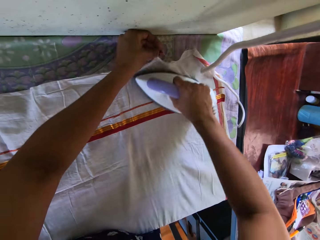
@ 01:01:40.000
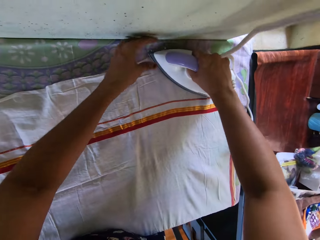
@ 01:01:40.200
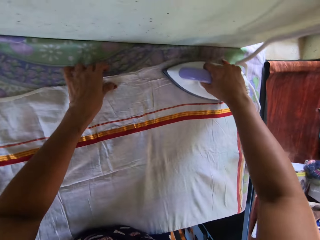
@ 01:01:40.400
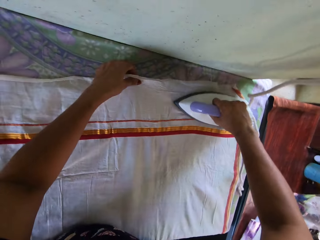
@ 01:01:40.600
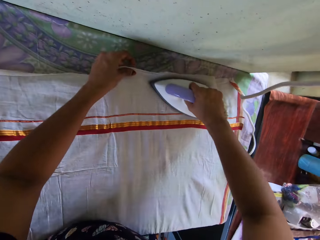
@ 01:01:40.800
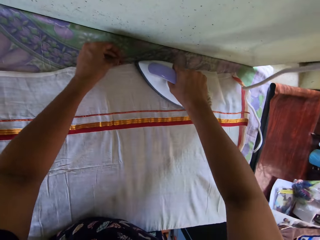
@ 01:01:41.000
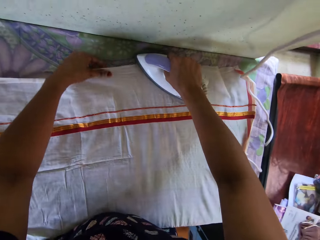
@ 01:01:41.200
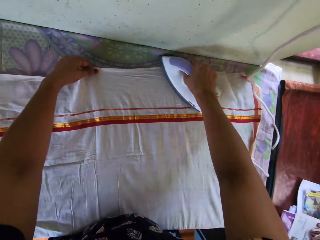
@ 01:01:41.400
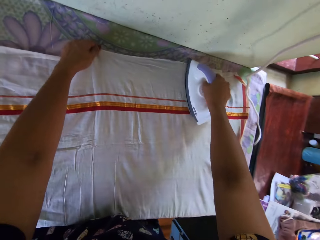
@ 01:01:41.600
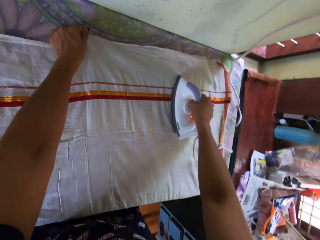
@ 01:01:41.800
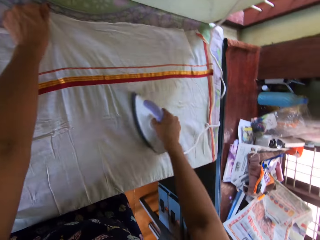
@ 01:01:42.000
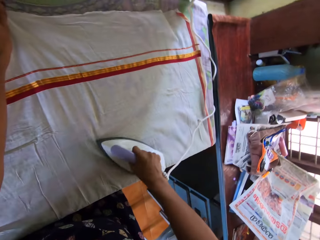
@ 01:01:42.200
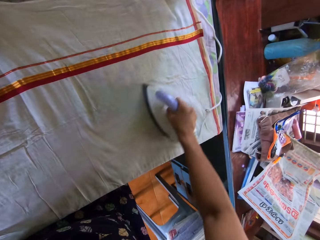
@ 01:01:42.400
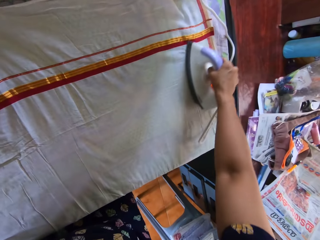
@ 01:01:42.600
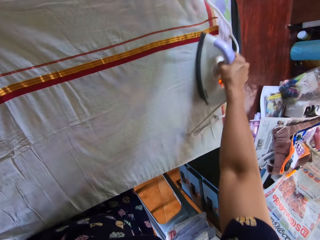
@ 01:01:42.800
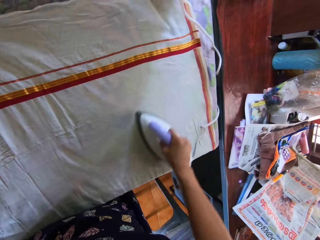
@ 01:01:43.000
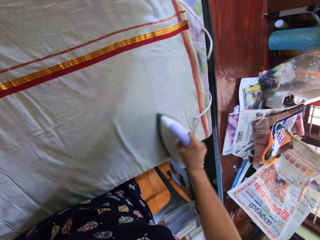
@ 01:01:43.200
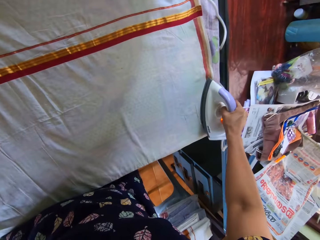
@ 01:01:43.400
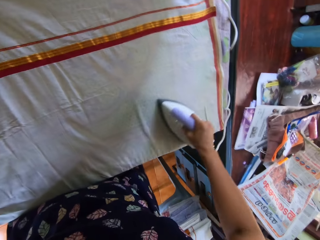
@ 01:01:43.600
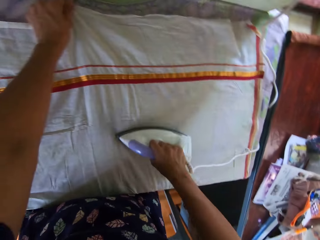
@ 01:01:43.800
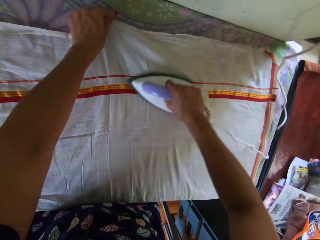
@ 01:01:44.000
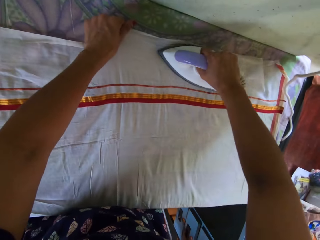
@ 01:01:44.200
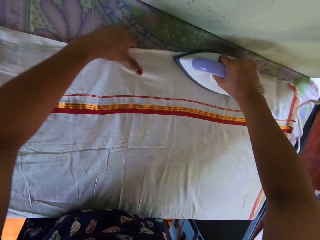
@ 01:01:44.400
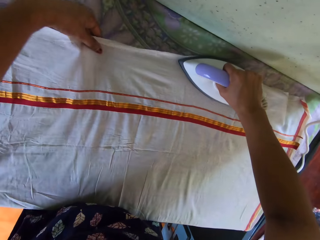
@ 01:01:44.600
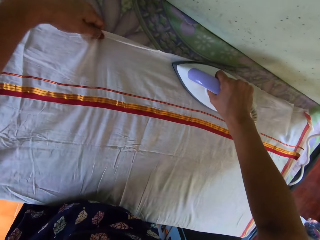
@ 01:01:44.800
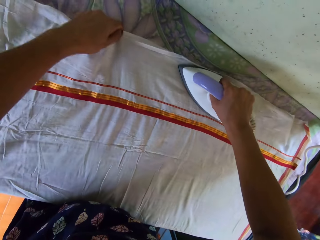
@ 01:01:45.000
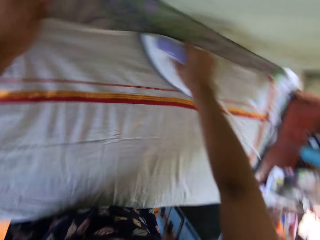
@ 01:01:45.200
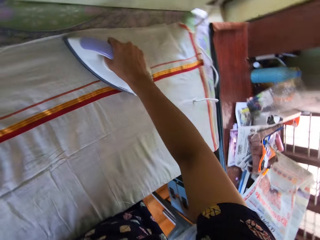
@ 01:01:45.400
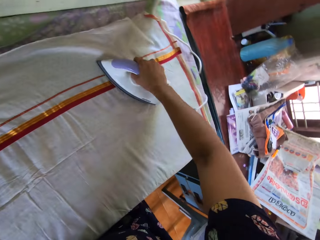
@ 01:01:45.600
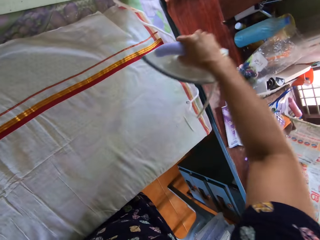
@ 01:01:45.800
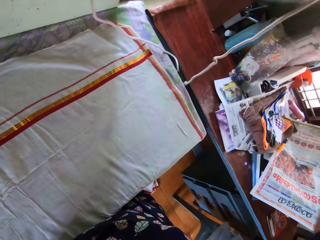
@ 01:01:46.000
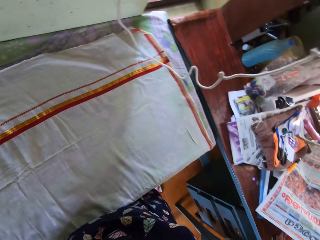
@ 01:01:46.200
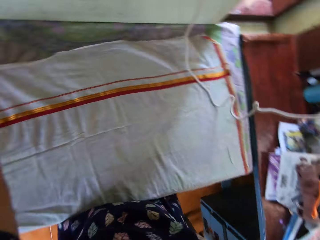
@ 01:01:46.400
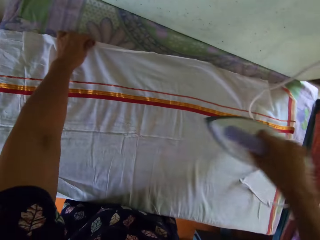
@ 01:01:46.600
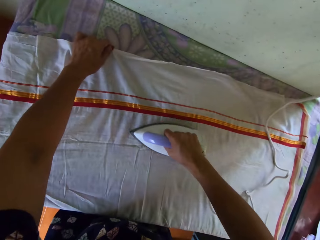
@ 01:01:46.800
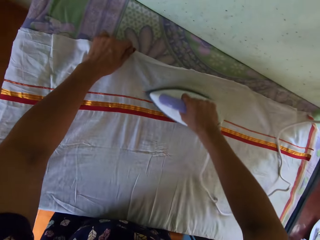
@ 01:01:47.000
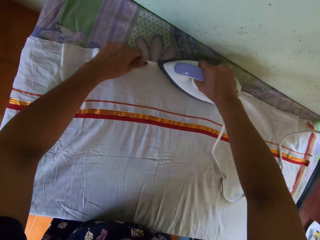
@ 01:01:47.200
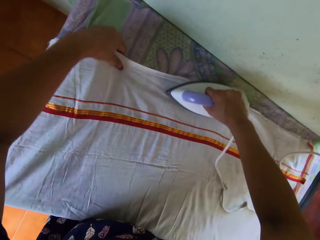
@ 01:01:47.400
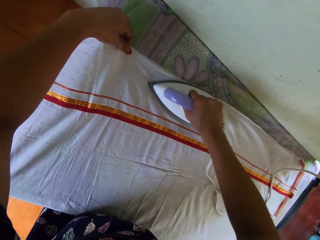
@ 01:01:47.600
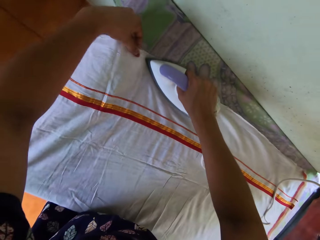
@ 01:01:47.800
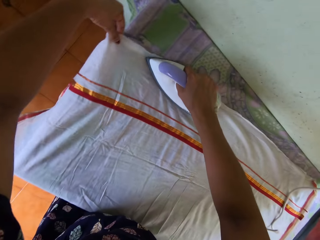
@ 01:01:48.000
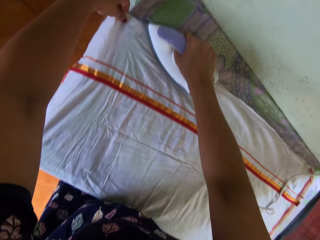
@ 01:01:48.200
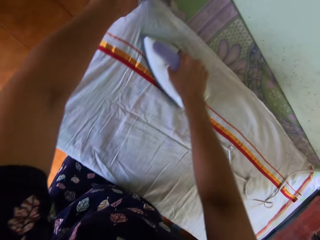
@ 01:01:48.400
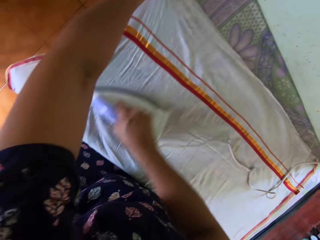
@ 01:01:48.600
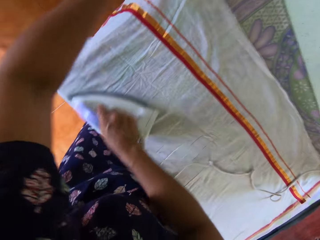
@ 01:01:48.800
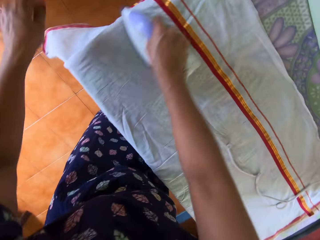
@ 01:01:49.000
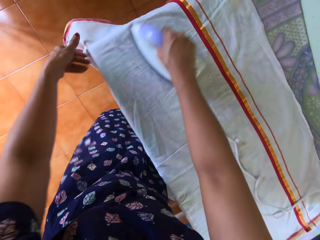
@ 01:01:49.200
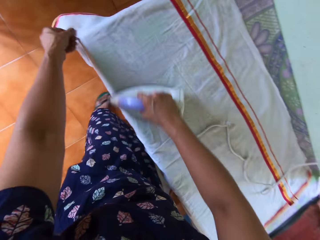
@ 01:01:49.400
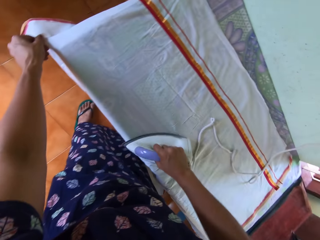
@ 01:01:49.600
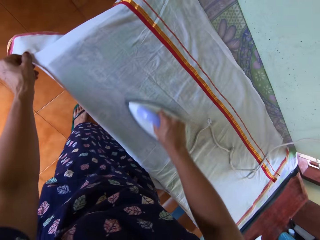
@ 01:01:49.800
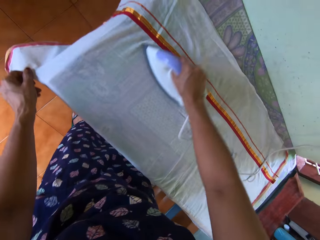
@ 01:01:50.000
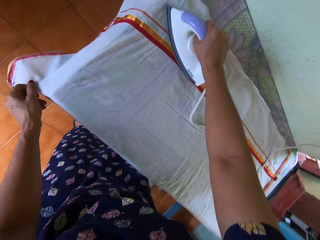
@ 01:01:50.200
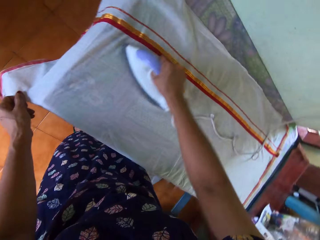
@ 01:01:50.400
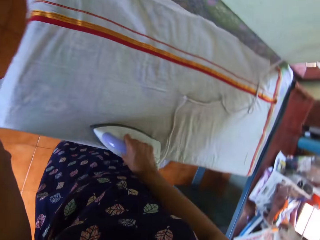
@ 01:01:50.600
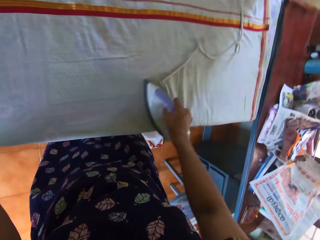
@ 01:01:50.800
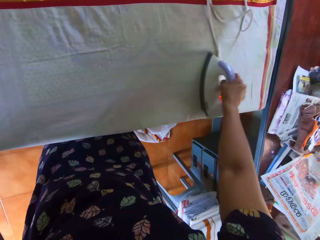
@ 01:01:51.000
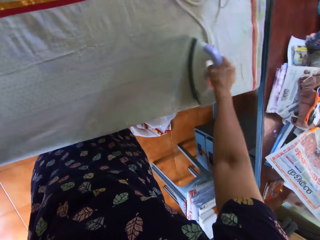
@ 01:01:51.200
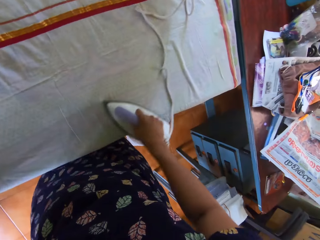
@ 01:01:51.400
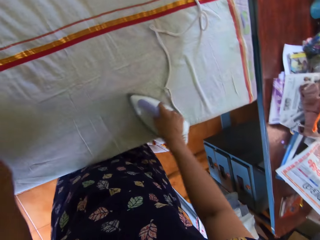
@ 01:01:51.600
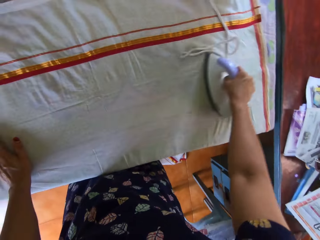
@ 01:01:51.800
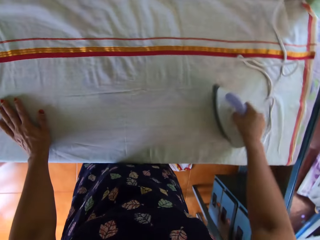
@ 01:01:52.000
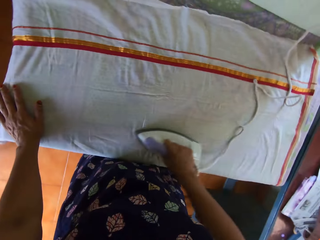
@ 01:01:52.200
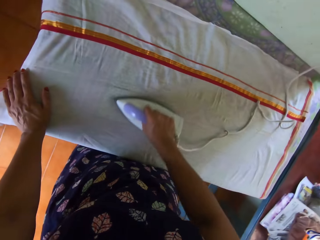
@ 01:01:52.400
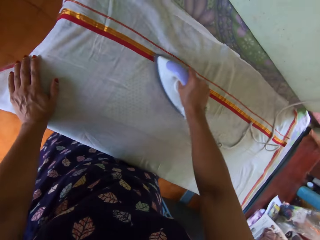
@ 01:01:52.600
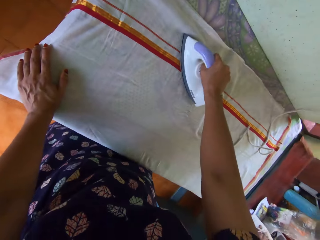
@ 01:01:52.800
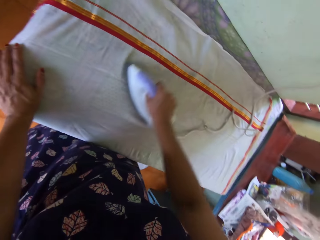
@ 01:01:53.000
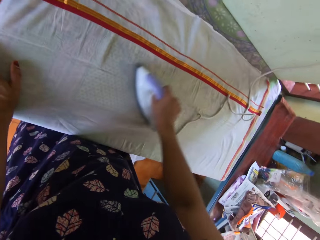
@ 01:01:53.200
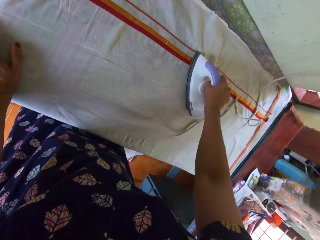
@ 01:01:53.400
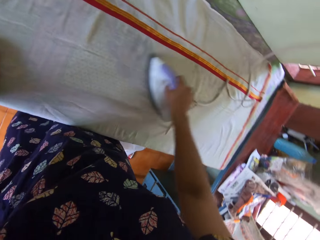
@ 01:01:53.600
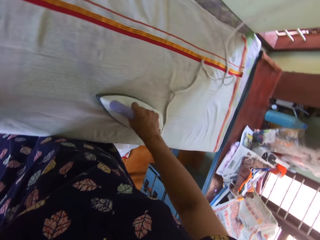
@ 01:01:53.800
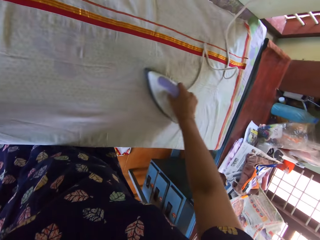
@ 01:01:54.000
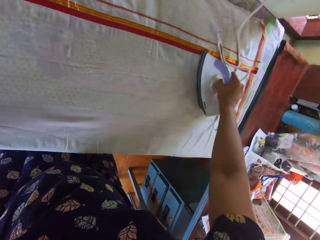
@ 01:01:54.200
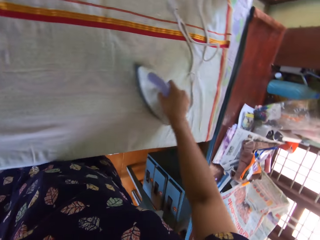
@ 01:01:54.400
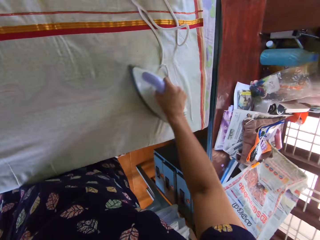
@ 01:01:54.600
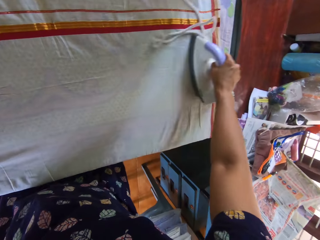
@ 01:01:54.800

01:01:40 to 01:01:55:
The camera wearer lifts the iron box. They iron the fabric. They touch the fabric. They move a hand on the fabric.

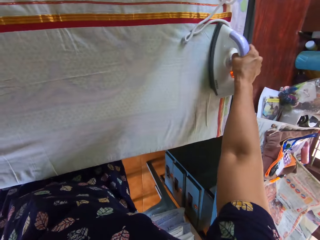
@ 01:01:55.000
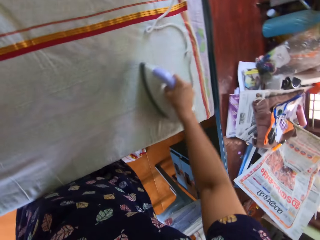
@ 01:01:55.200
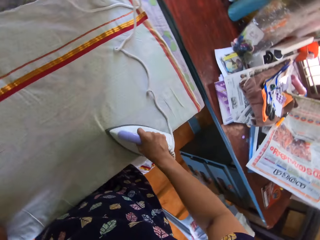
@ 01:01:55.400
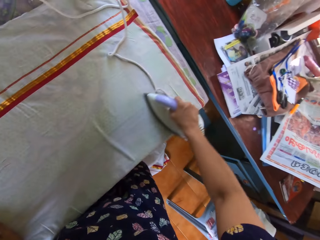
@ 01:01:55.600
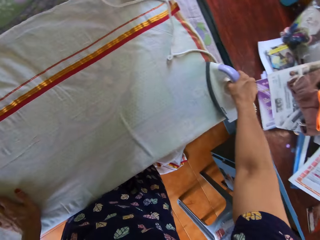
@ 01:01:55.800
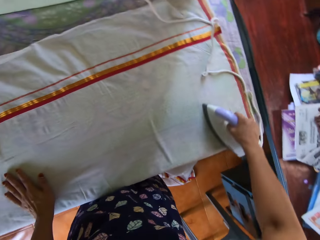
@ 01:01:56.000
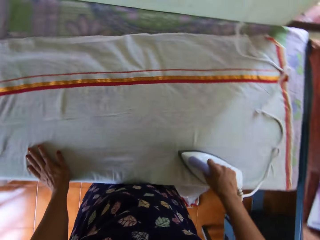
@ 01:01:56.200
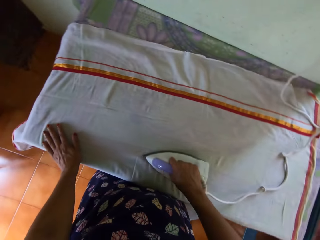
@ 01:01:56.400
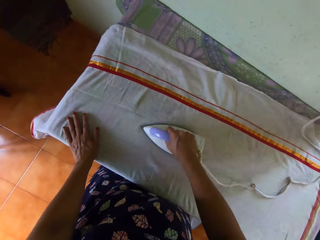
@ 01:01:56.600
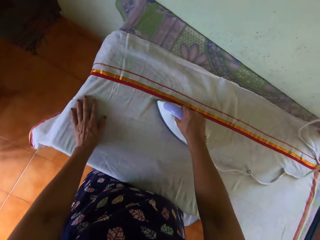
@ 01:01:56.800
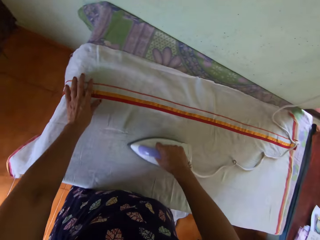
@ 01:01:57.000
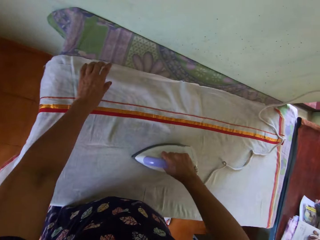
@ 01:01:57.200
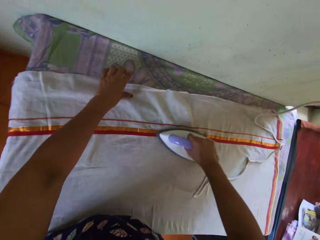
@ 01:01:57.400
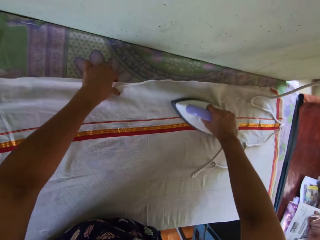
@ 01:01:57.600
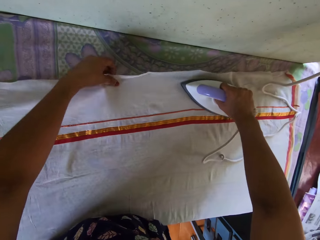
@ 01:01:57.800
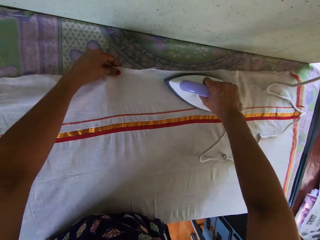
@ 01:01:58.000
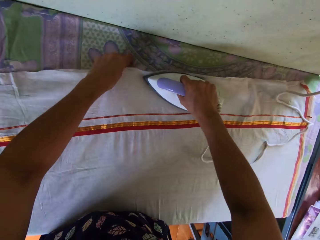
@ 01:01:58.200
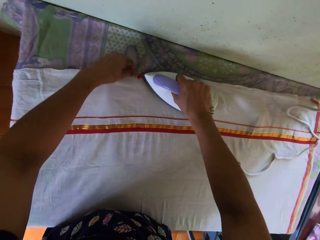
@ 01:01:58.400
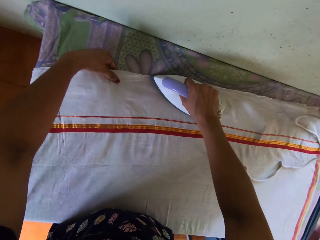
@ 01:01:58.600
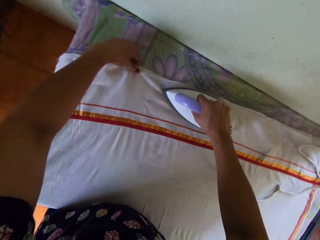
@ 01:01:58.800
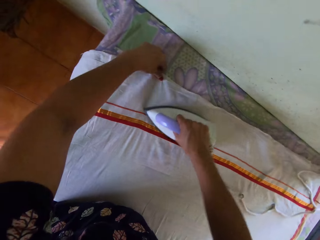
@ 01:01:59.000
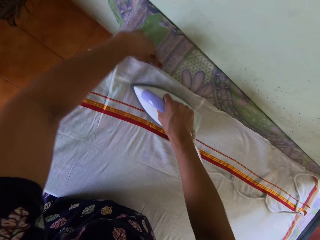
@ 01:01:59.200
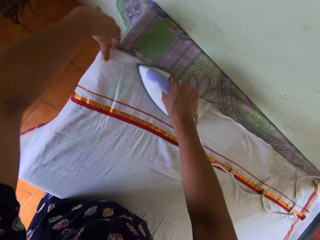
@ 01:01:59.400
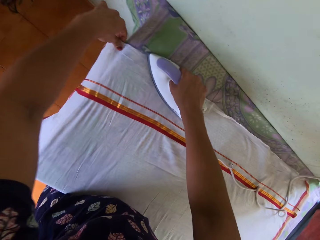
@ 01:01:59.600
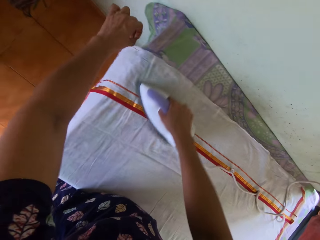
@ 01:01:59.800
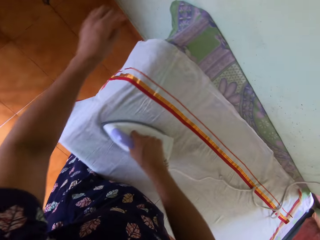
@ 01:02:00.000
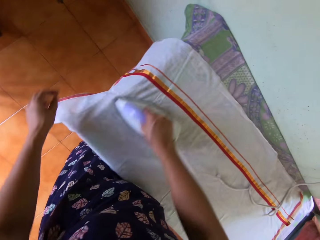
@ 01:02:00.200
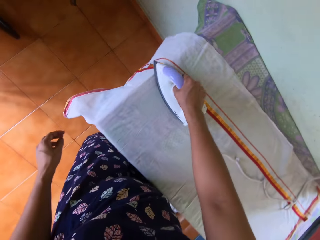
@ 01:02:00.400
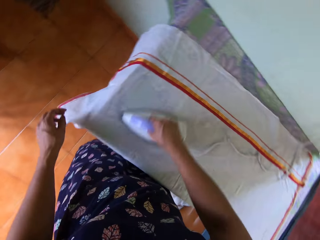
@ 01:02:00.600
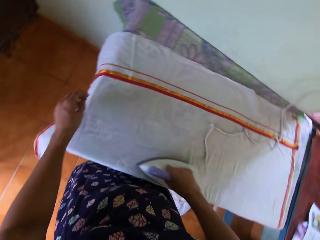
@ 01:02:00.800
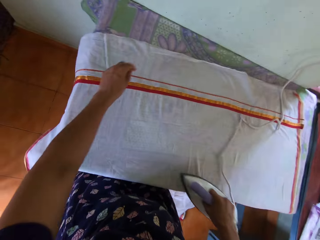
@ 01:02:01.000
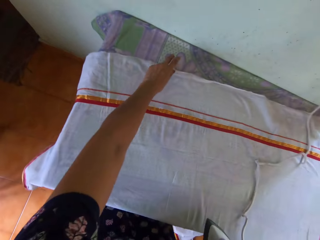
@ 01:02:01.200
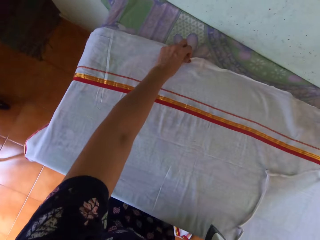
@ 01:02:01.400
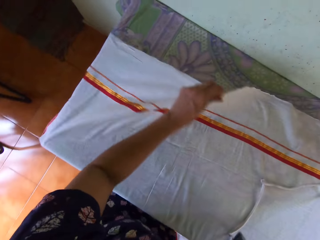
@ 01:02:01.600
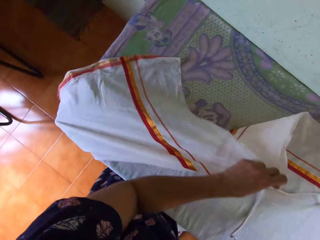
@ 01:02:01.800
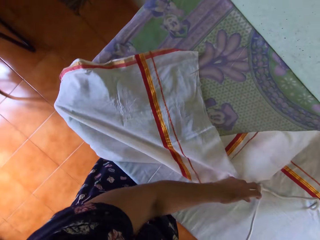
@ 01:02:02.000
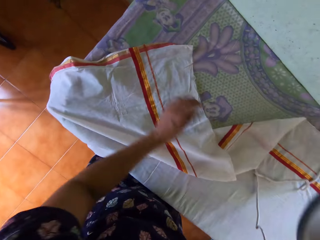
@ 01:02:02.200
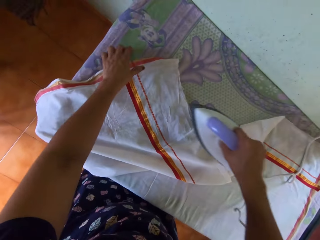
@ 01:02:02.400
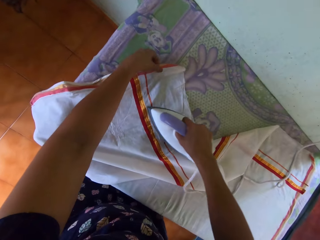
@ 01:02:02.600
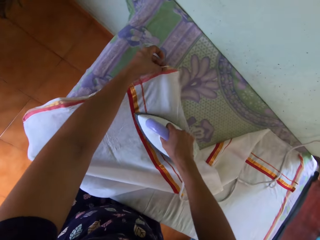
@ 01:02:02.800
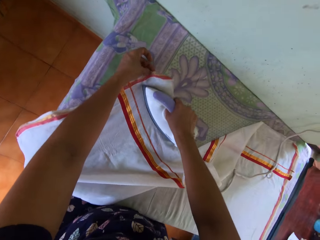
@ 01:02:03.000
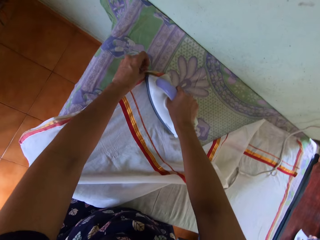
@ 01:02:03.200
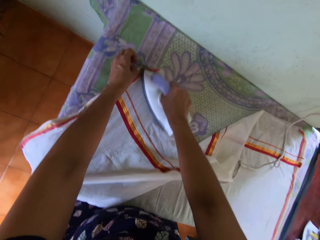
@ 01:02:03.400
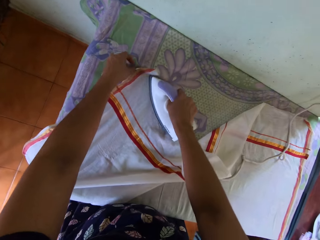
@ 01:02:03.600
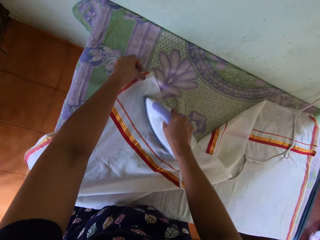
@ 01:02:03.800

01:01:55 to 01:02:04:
The camera wearer folds the fabric.
